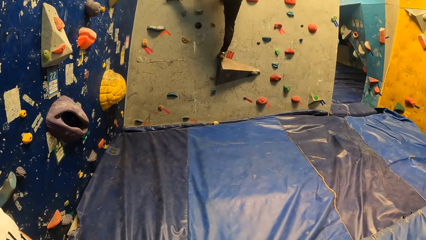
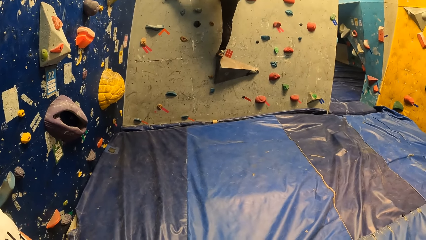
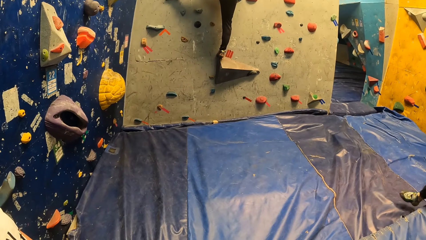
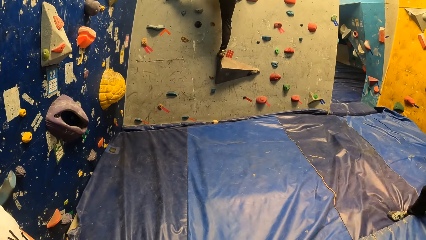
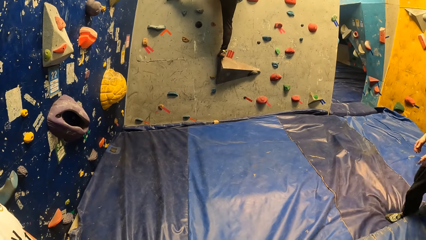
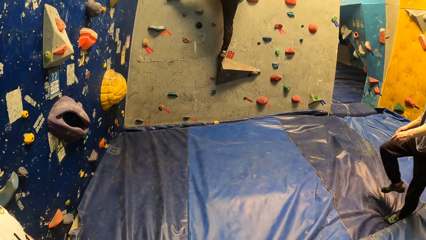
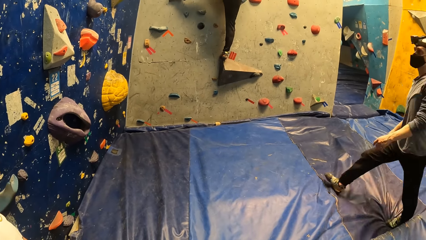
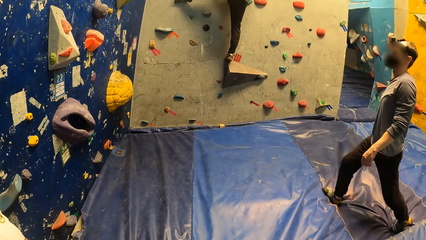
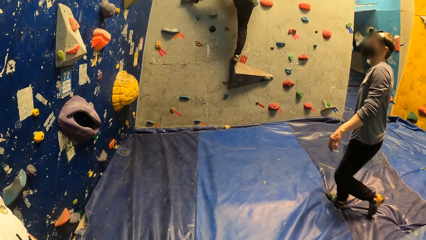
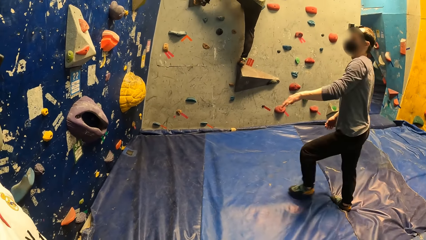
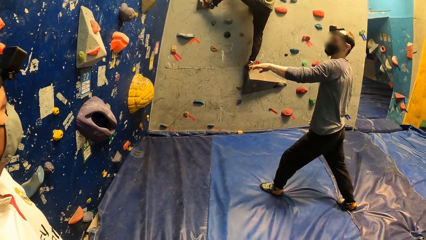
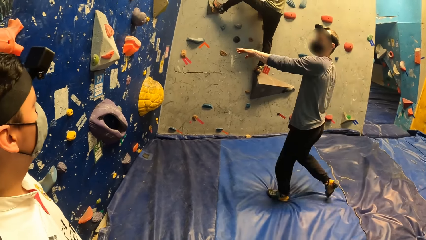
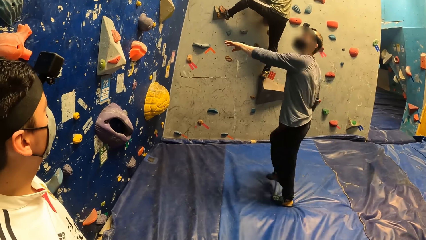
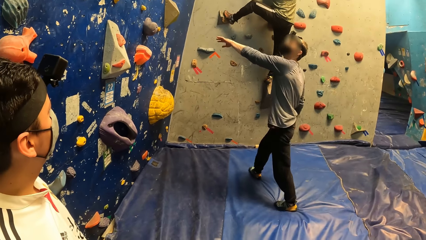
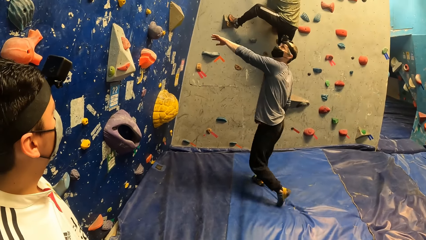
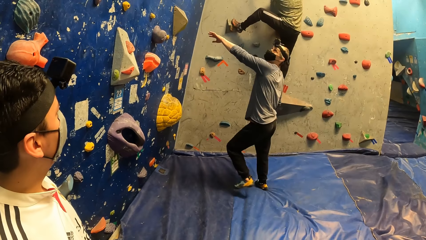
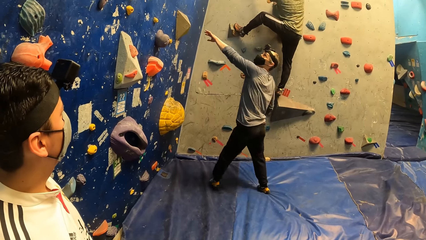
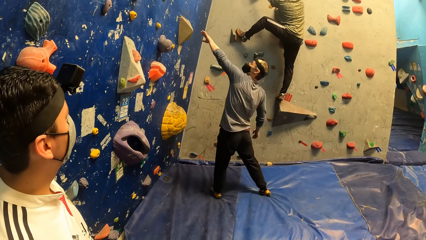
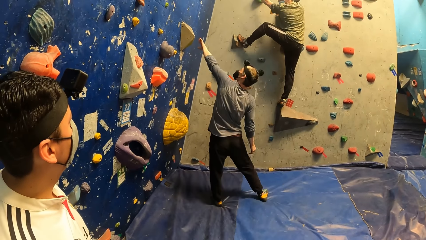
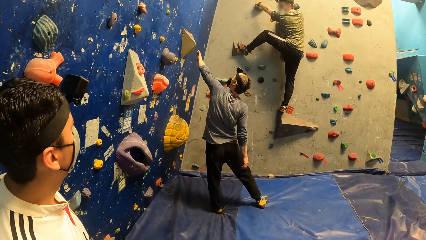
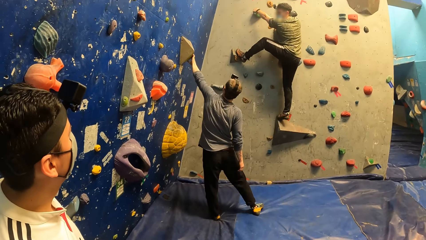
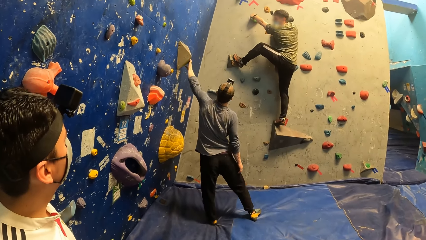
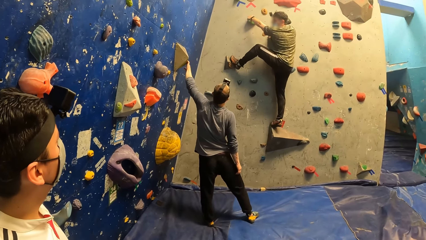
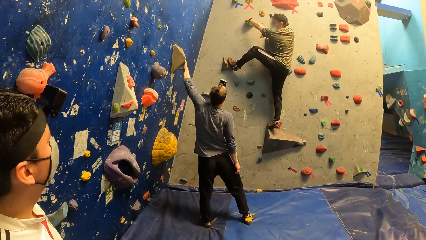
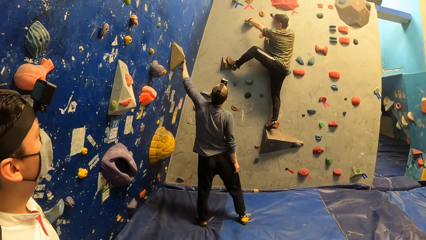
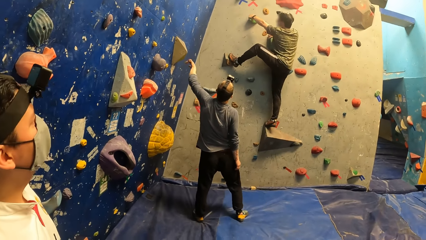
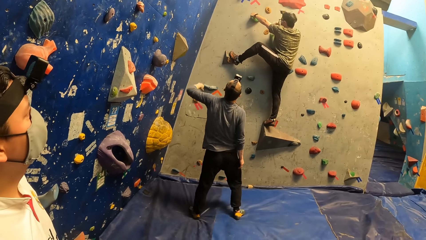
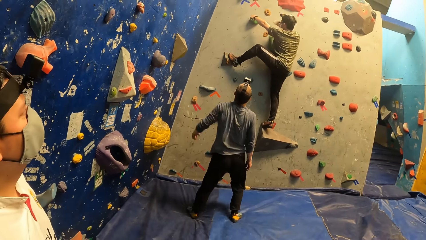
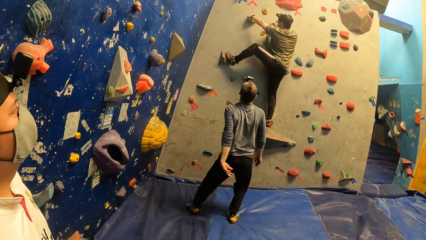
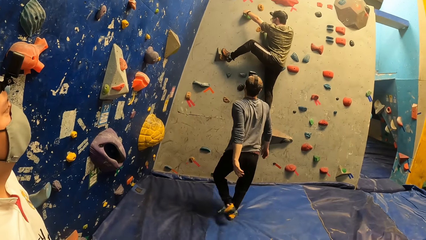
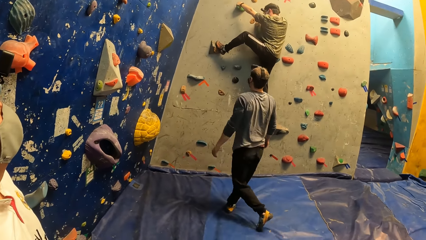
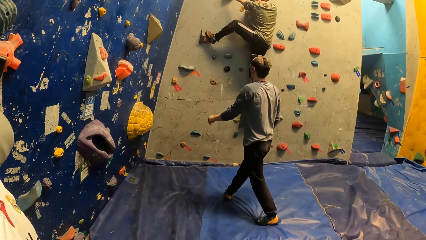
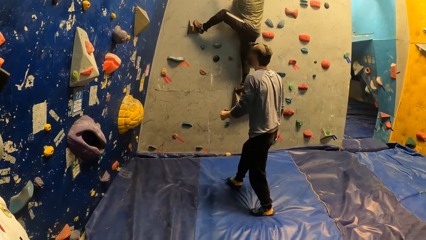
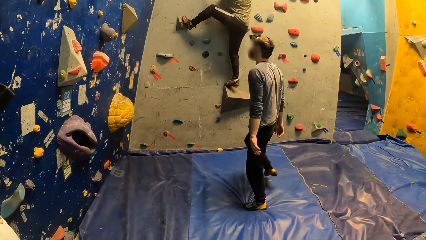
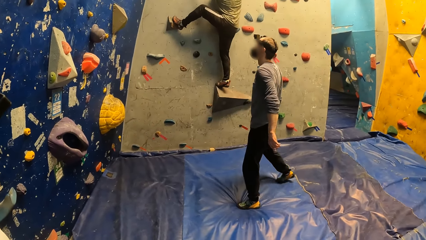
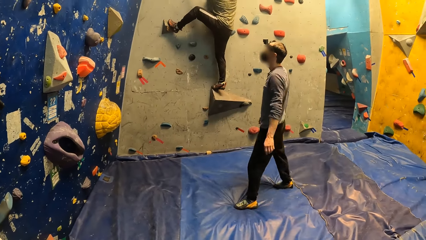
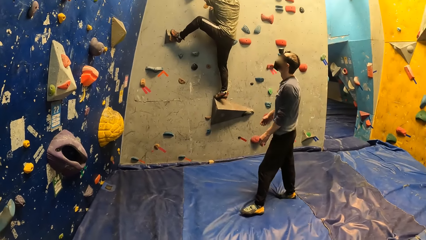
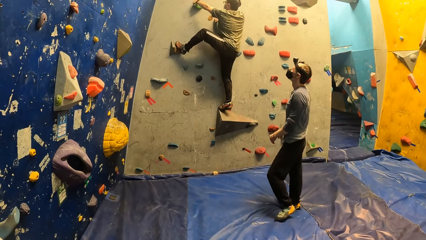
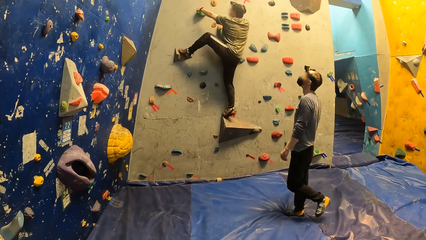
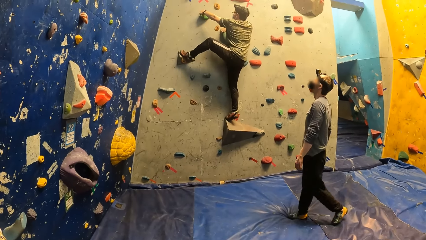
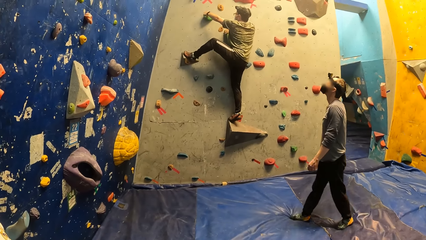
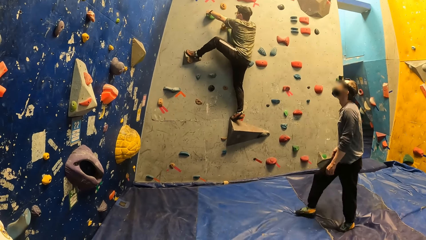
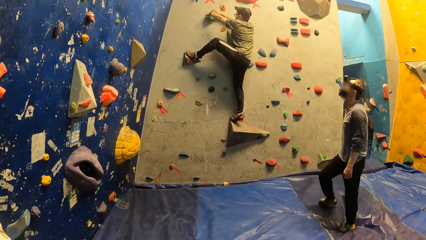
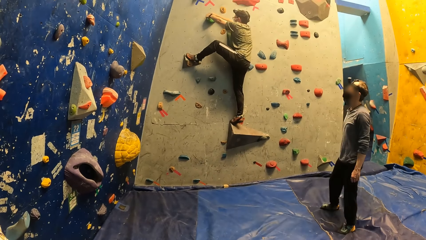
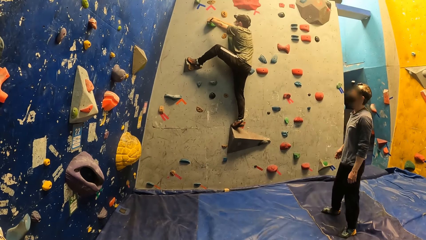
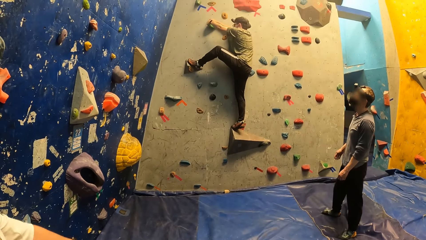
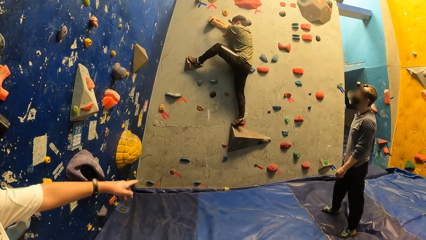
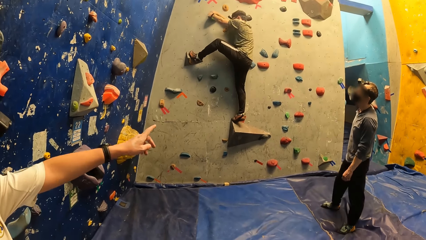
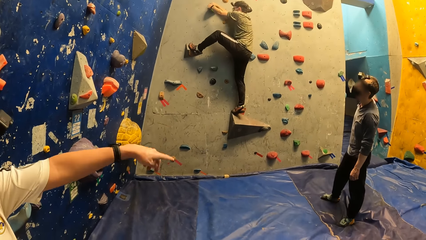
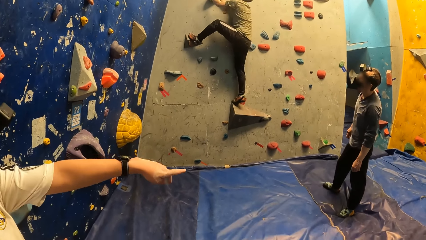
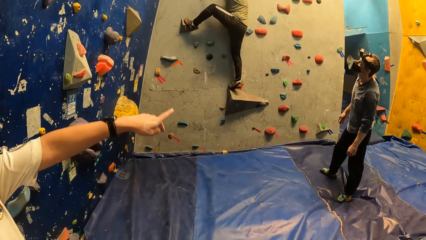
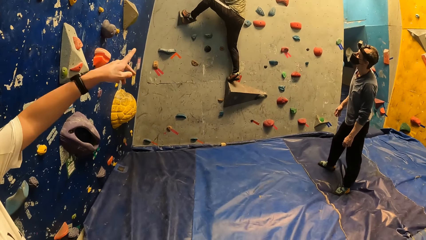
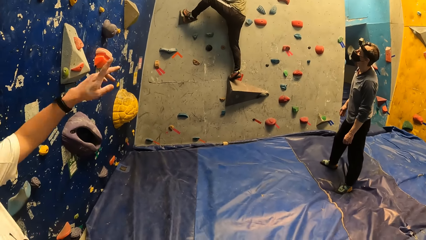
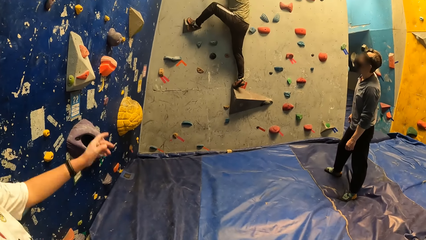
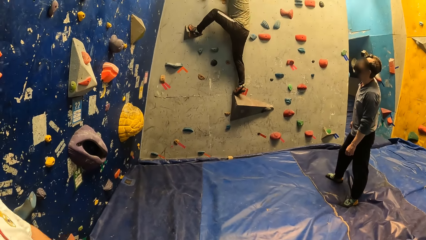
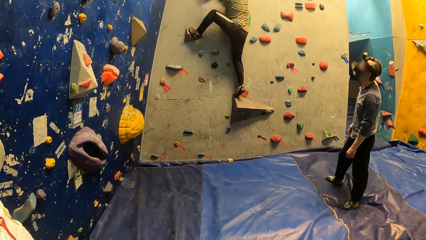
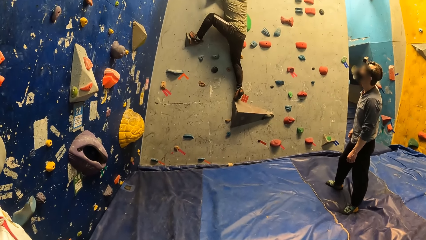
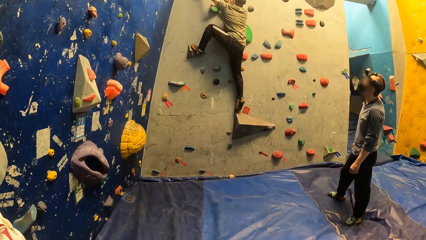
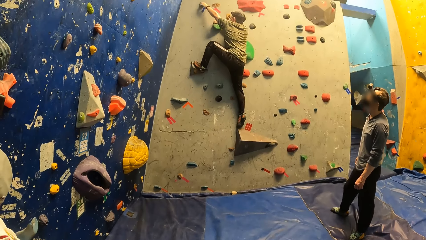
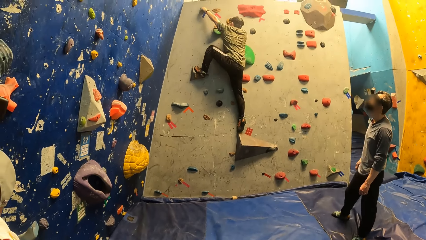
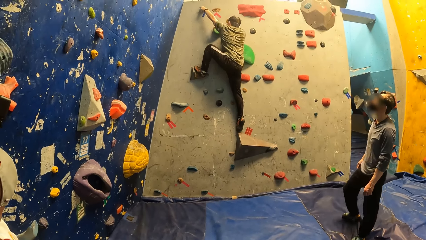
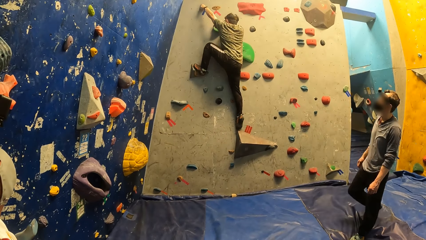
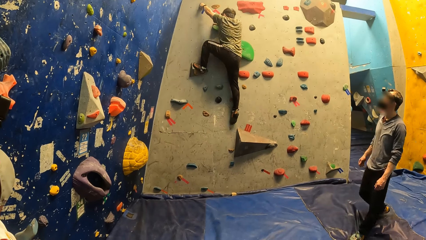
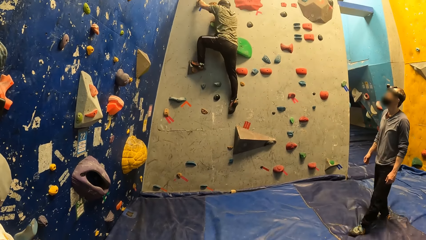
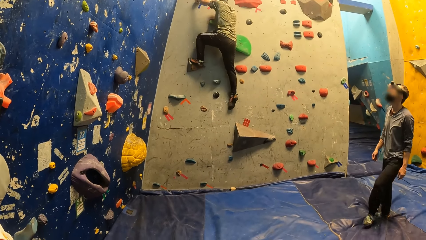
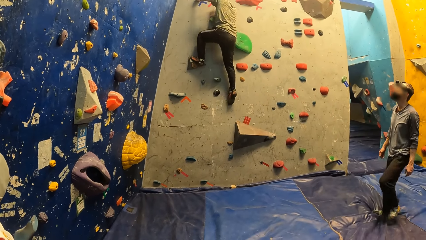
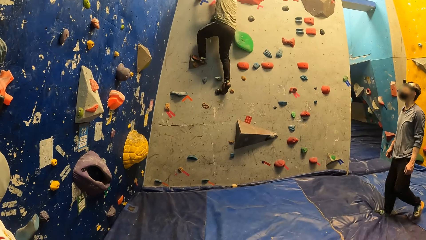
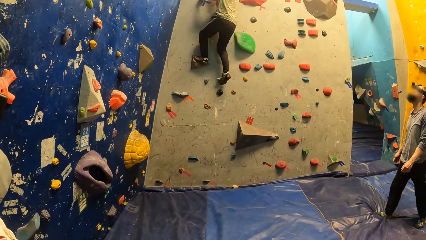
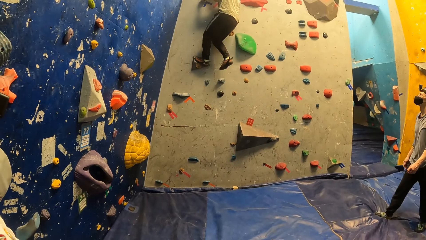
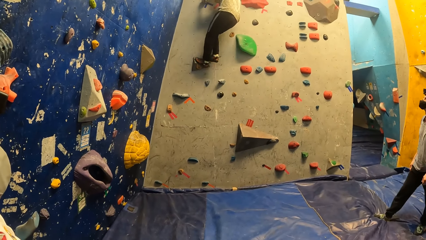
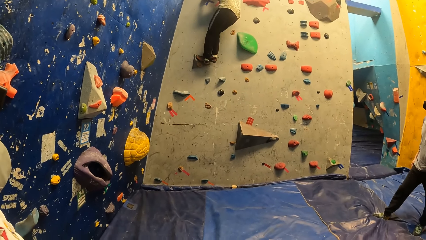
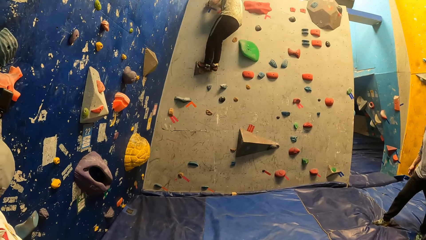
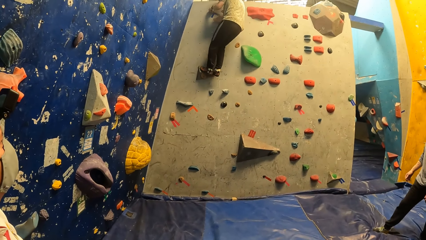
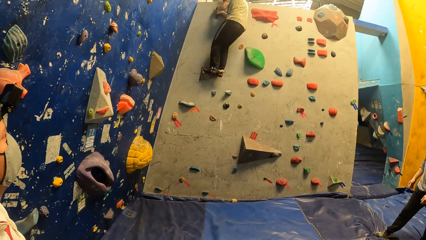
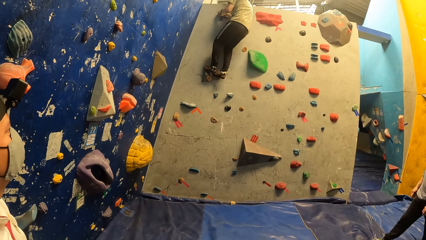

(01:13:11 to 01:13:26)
A man walks towards the boulder, holds the boulder and steps backwards. Another man points to the wall with his left hand.
